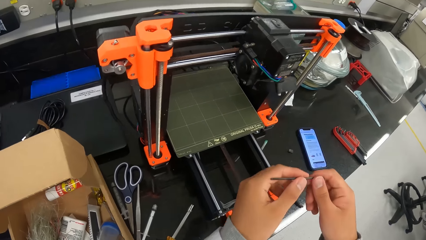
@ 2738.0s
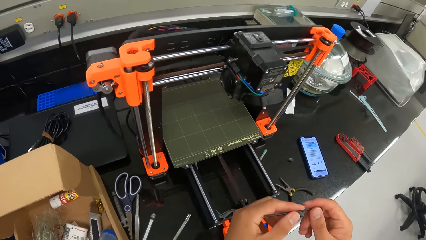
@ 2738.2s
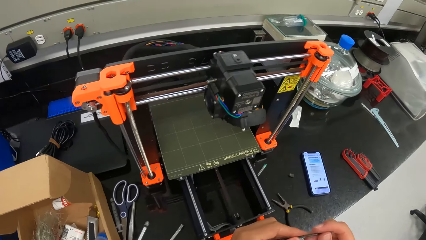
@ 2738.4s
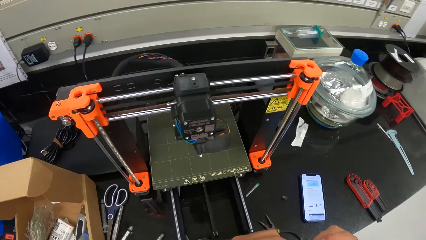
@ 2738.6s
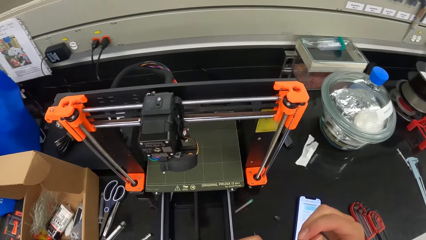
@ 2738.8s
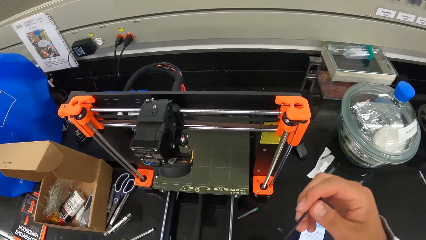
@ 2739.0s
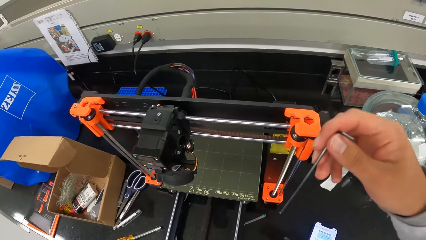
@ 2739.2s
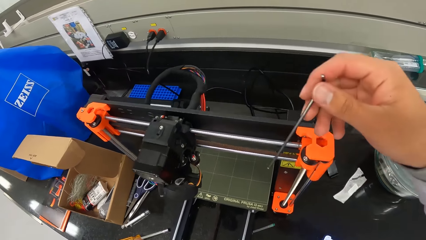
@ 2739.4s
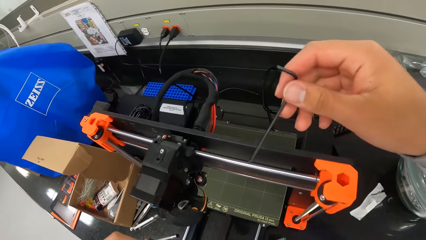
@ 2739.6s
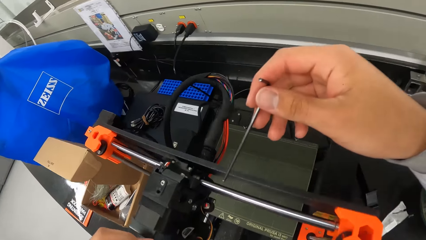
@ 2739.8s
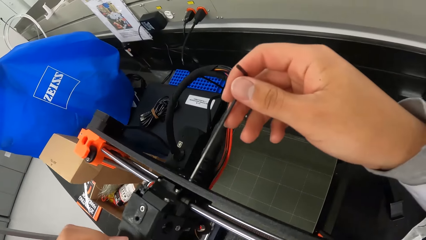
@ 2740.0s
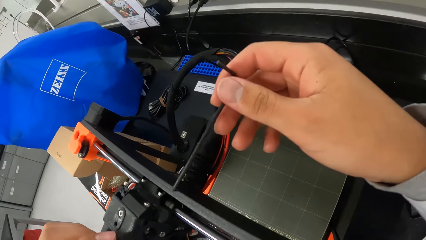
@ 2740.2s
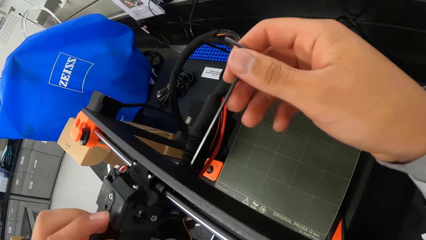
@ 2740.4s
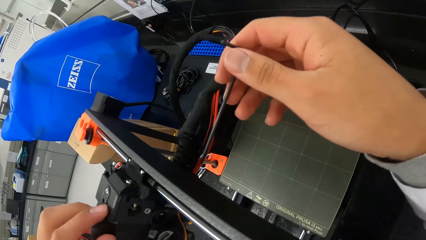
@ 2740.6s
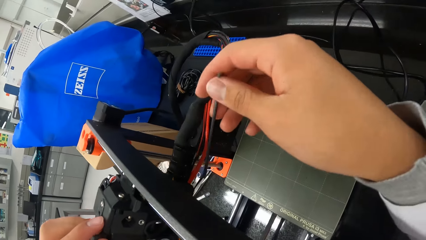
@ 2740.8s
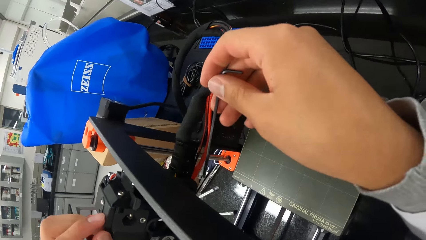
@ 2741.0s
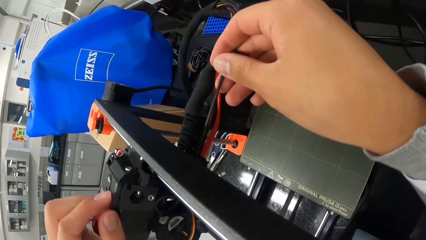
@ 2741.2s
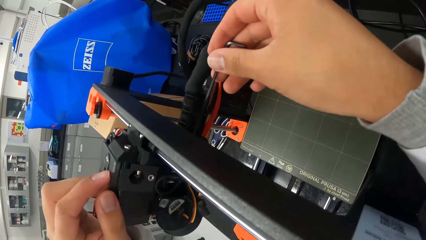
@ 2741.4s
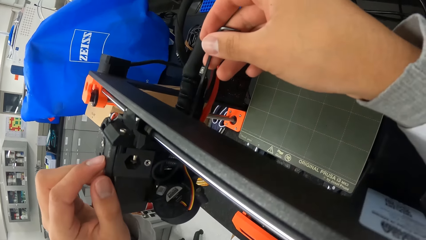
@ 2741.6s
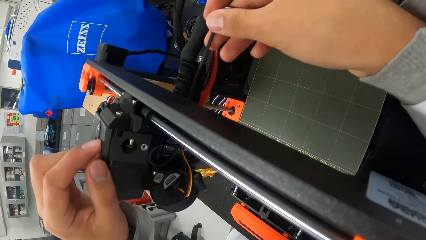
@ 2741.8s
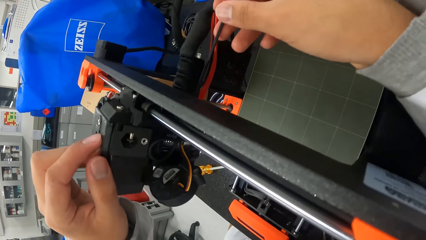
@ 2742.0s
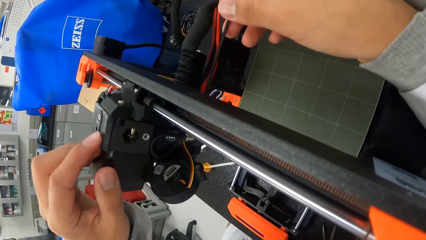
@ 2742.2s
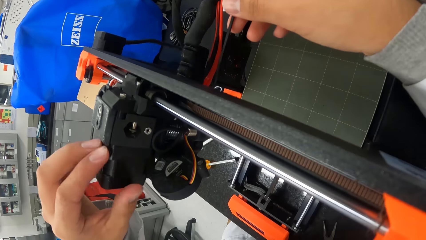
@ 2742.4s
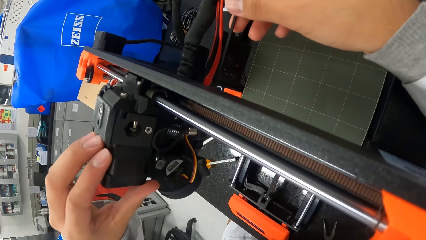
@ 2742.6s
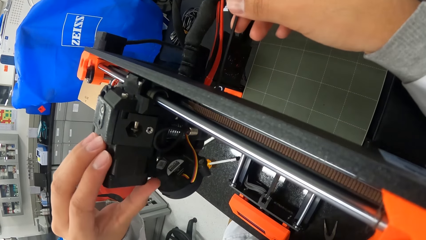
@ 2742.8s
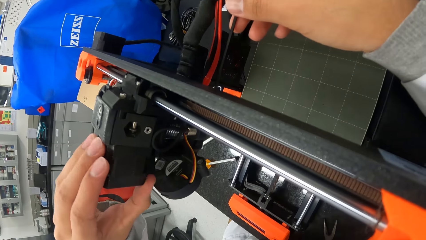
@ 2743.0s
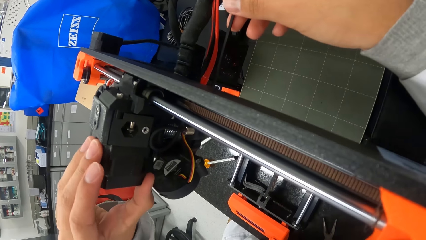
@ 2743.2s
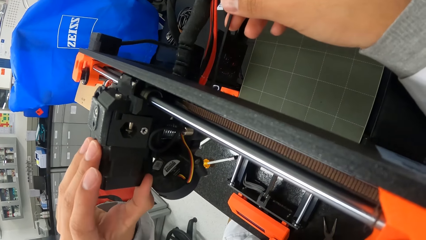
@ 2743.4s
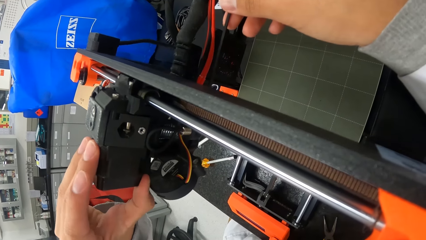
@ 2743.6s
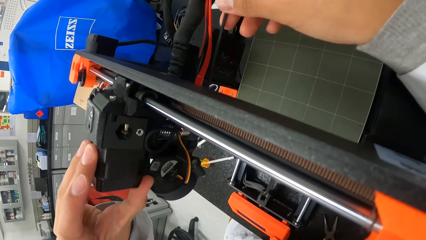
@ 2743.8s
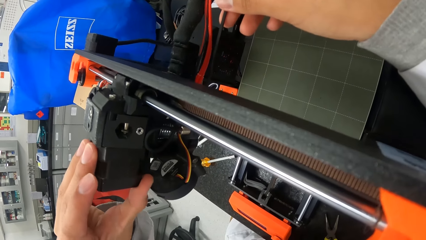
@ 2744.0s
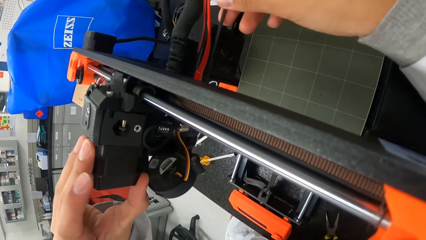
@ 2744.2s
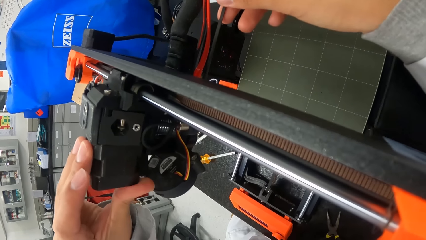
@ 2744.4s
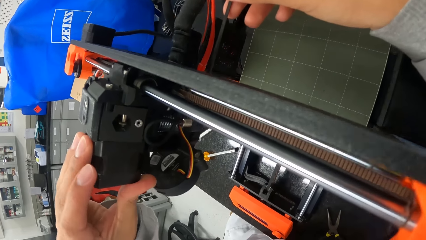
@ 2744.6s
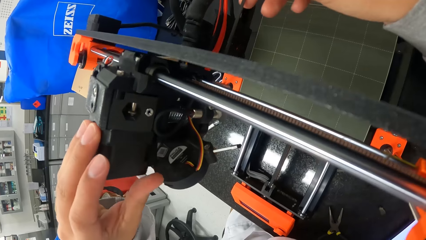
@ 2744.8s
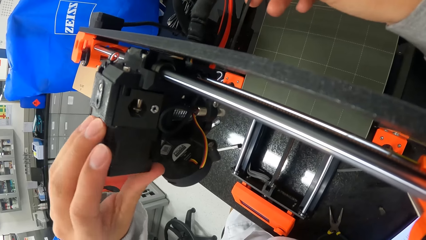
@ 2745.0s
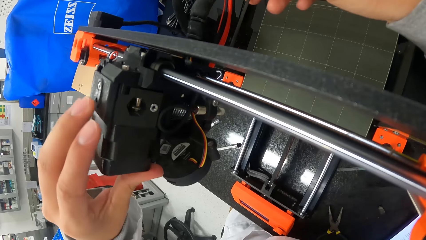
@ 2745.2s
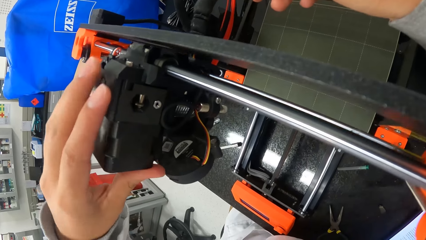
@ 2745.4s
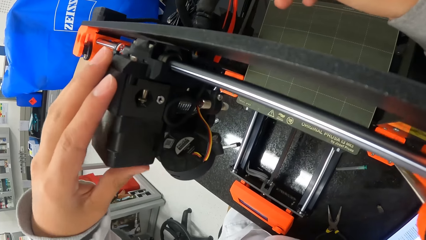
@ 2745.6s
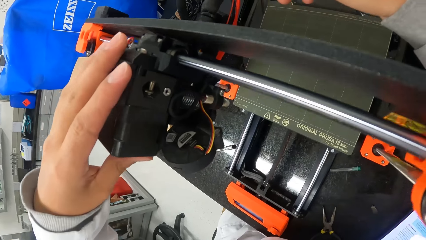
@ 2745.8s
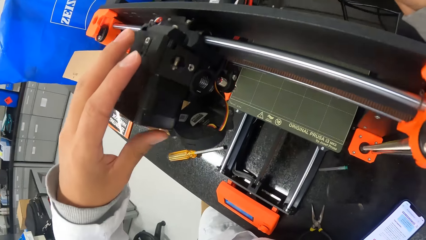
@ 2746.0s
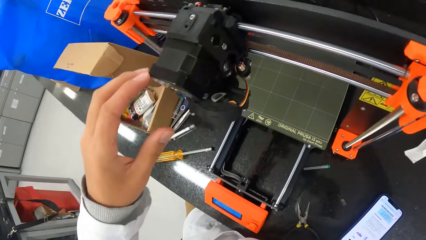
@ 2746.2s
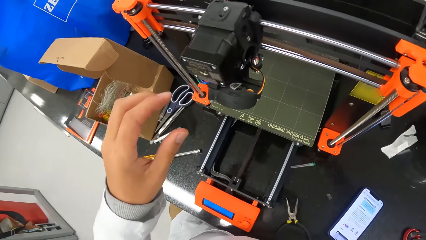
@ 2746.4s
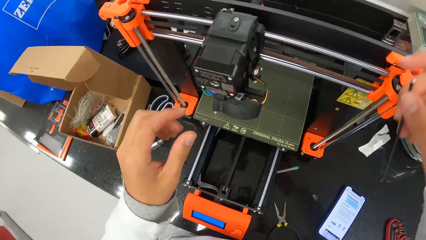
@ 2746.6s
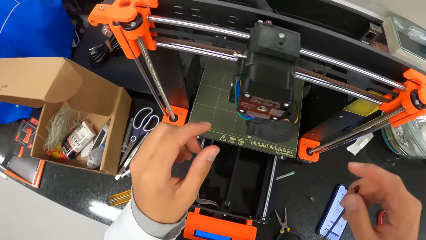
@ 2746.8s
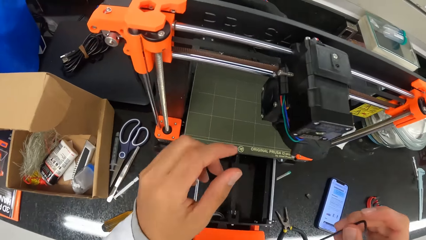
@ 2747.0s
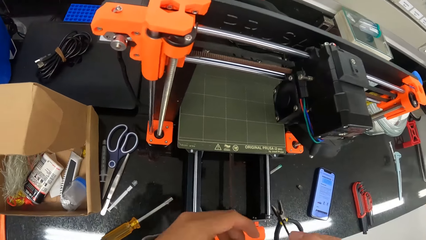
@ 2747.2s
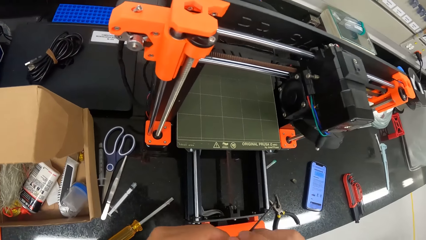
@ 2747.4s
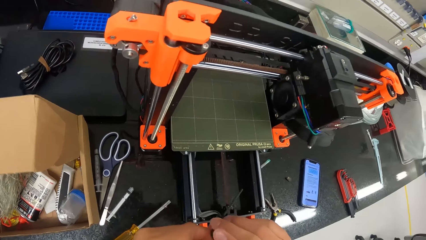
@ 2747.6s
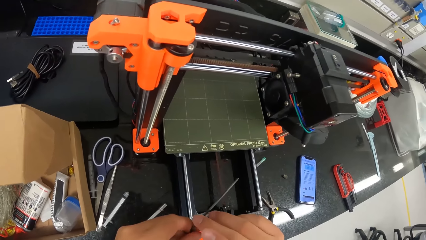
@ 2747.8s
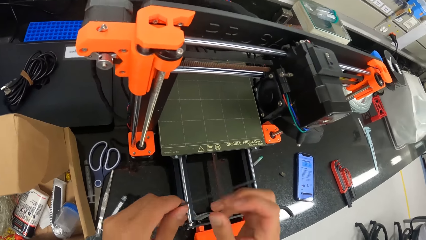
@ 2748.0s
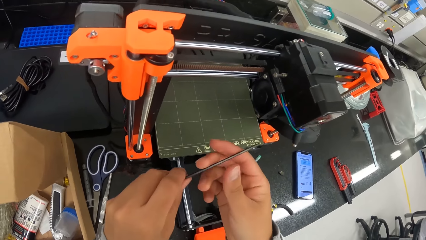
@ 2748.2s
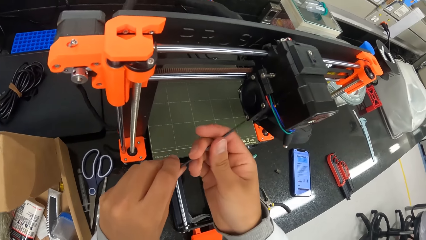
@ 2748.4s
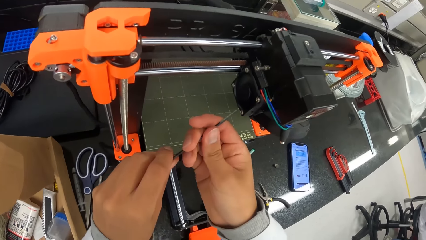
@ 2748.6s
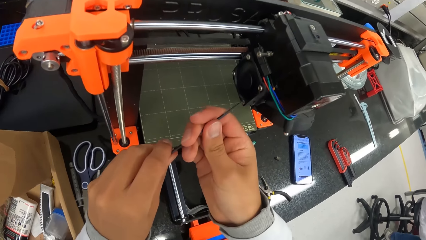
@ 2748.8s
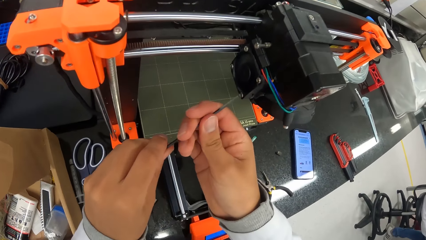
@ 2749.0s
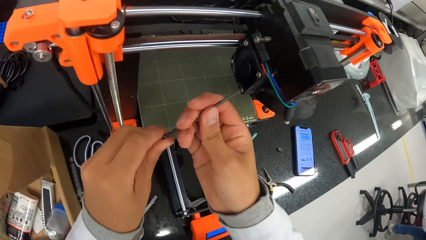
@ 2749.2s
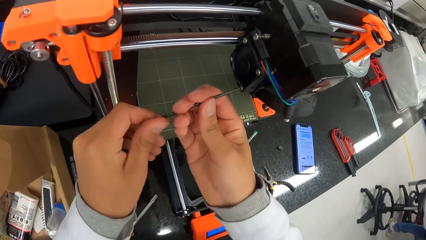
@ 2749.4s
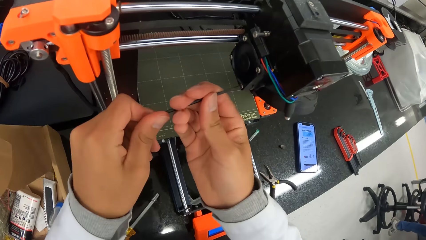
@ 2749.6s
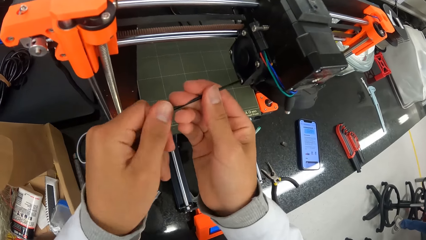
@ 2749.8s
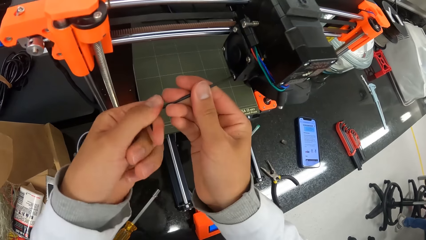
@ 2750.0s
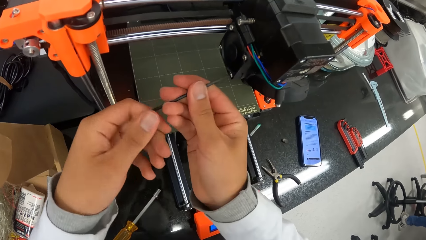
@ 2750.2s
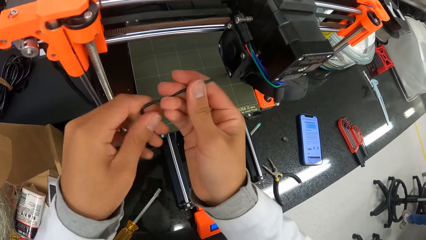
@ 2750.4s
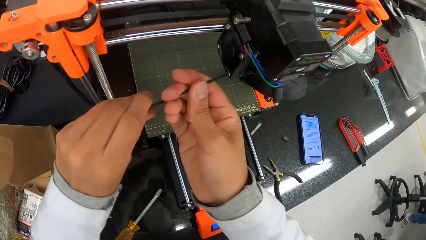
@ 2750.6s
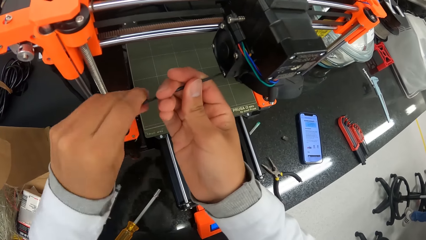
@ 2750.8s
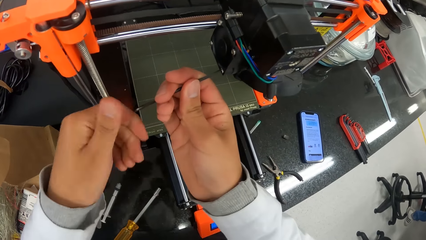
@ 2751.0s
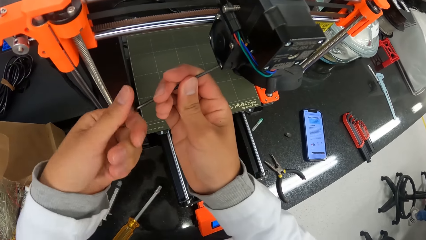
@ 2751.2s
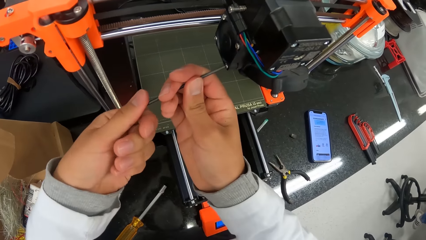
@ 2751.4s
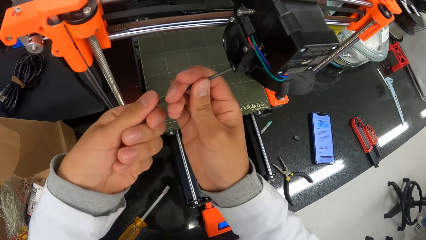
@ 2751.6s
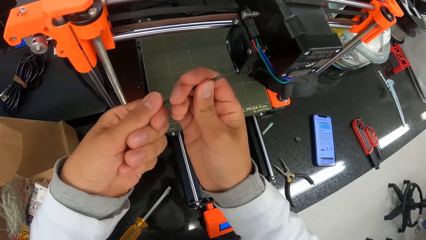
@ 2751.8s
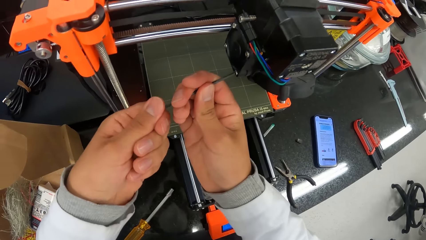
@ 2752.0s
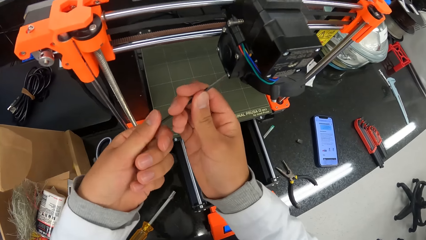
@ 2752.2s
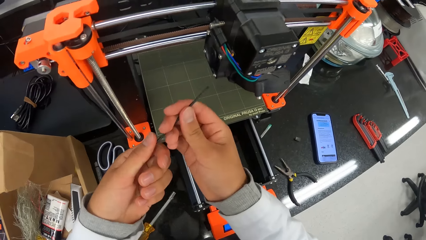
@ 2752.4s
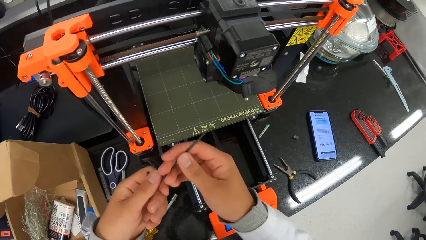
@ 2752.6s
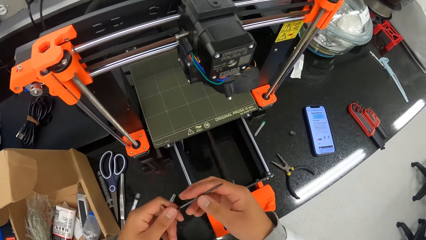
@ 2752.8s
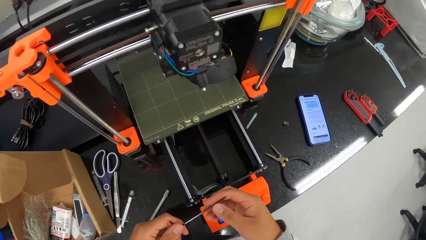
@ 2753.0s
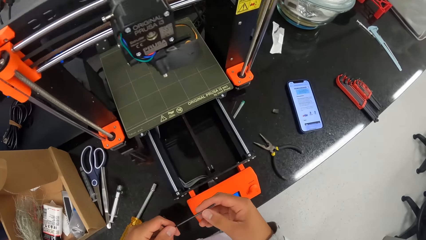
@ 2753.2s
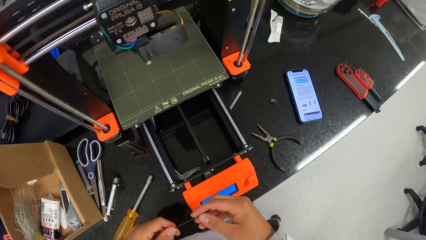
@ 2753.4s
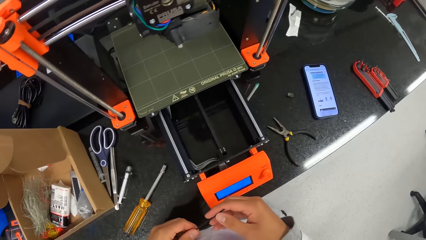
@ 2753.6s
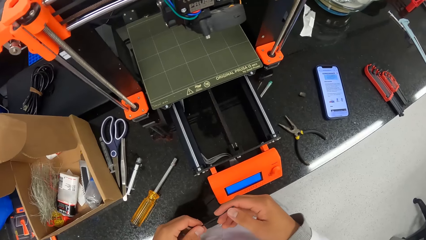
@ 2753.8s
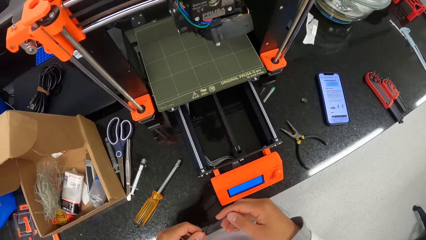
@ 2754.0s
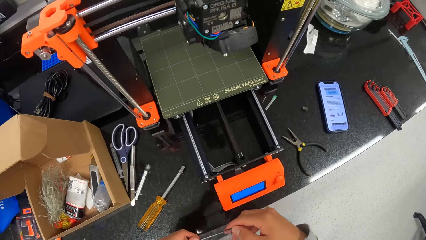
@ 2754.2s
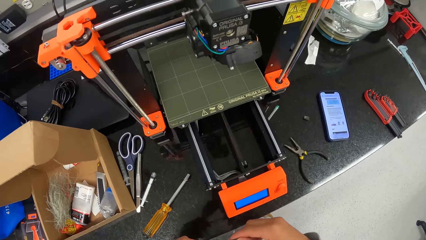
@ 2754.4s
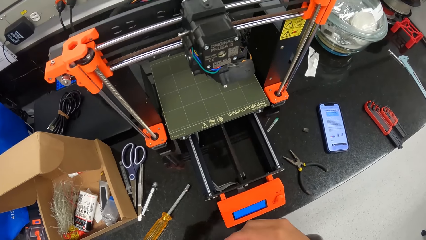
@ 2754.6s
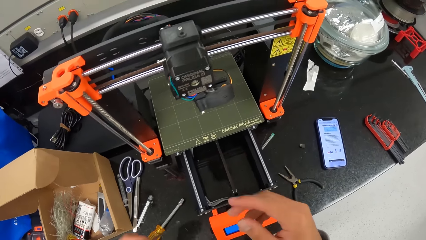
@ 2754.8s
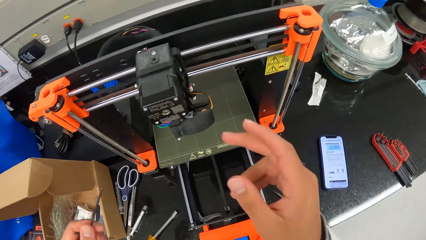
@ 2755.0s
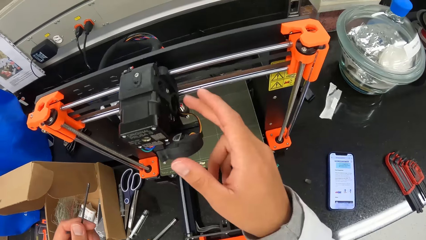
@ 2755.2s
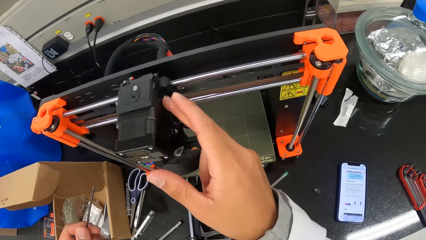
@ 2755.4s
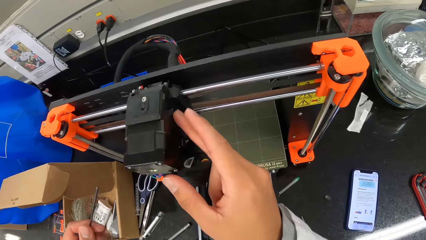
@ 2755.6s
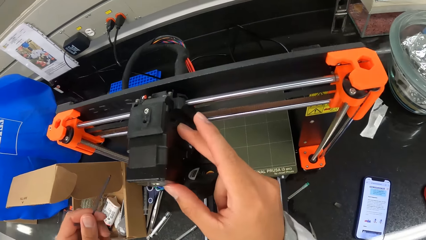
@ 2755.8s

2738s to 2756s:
The camera wearer screws the 3D printer extruder with the allen key in his right hand. He removes his left hand from the 3D printer. He screws the 3D printer with the allen key in his hands. He looks at the machine. He places his right hand on the 3D printer. He fixes the weighing machine with the steel.
